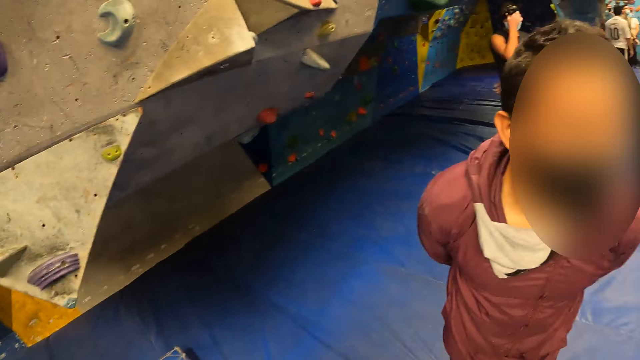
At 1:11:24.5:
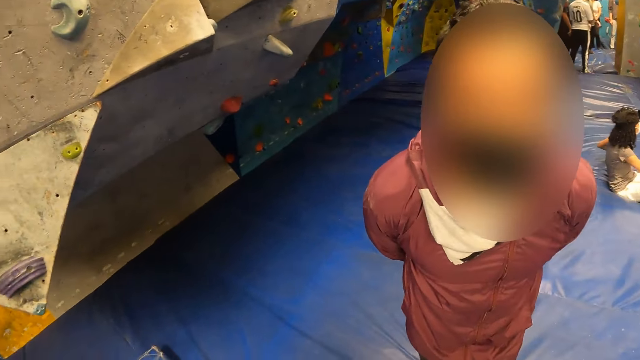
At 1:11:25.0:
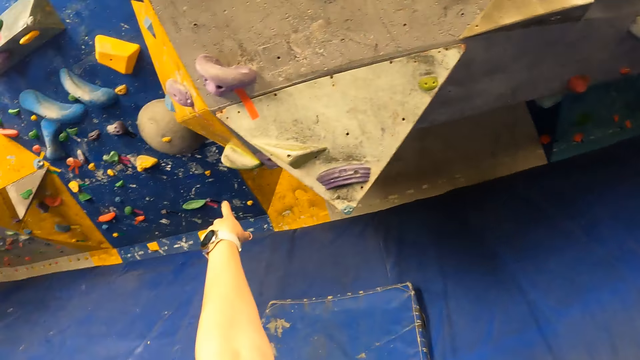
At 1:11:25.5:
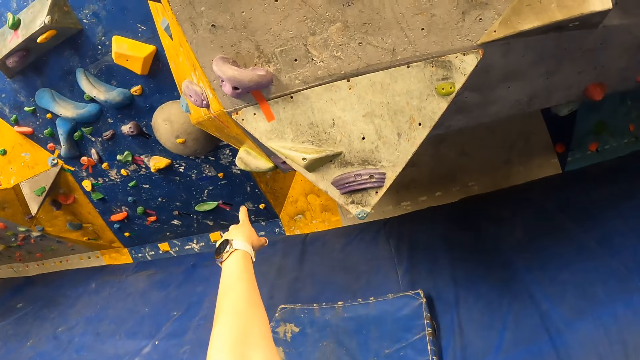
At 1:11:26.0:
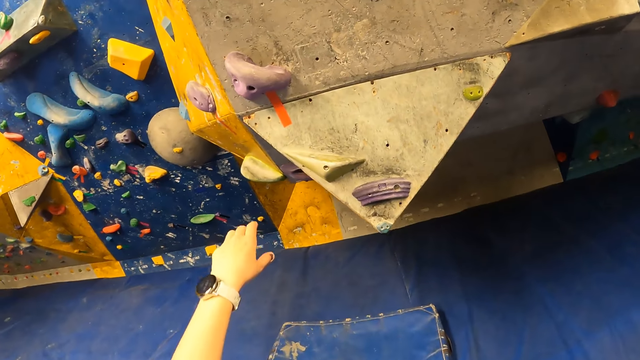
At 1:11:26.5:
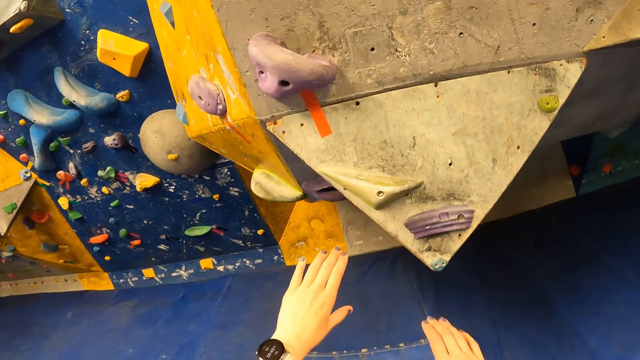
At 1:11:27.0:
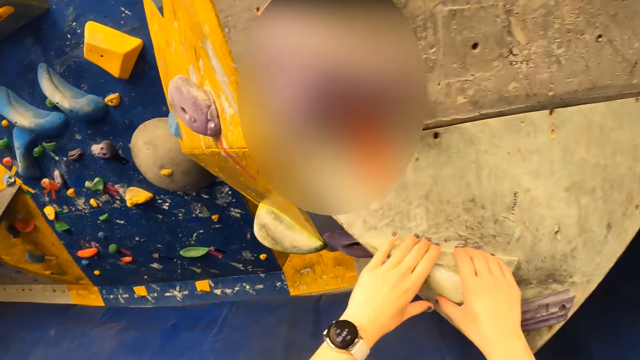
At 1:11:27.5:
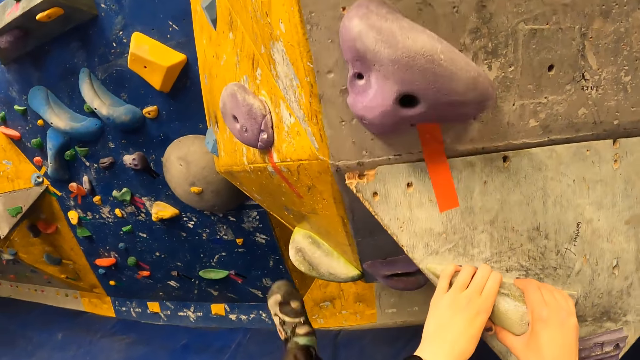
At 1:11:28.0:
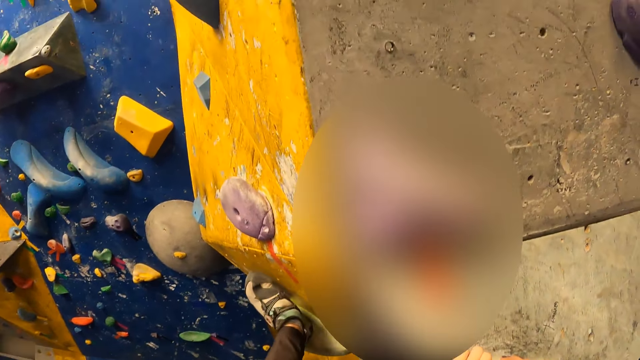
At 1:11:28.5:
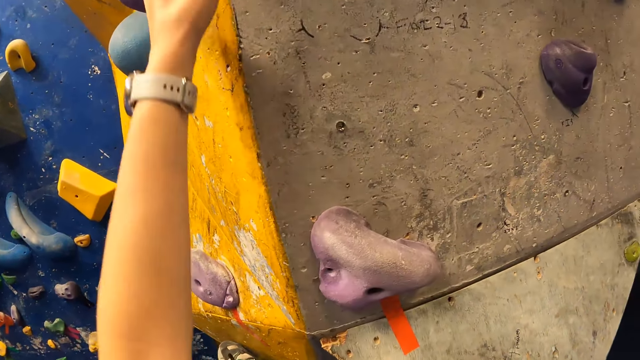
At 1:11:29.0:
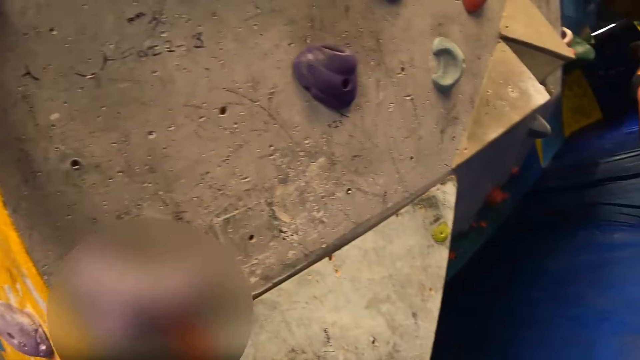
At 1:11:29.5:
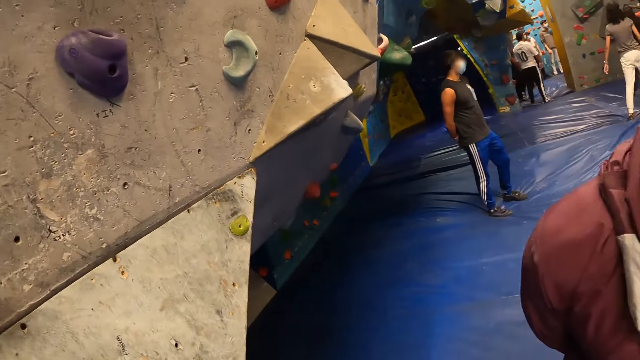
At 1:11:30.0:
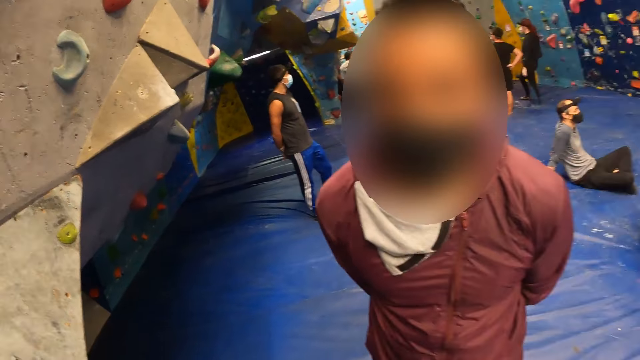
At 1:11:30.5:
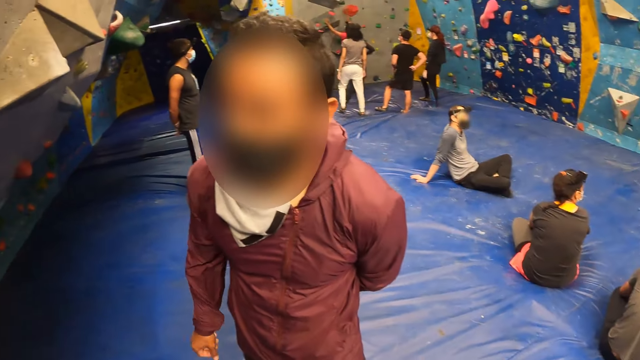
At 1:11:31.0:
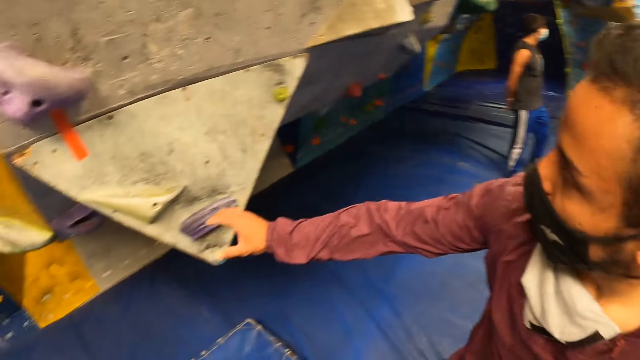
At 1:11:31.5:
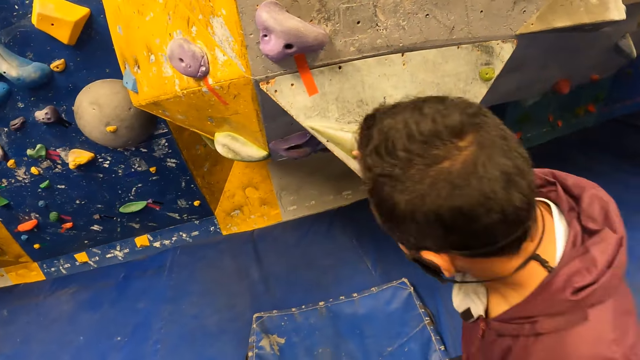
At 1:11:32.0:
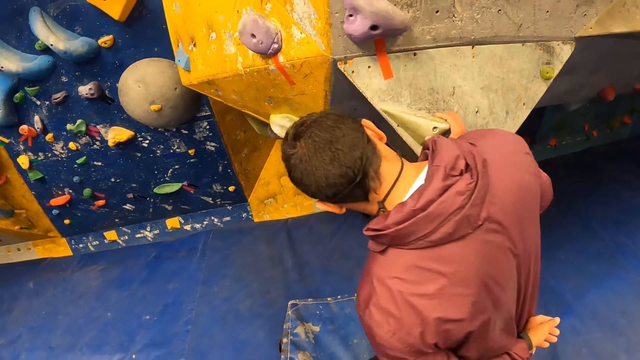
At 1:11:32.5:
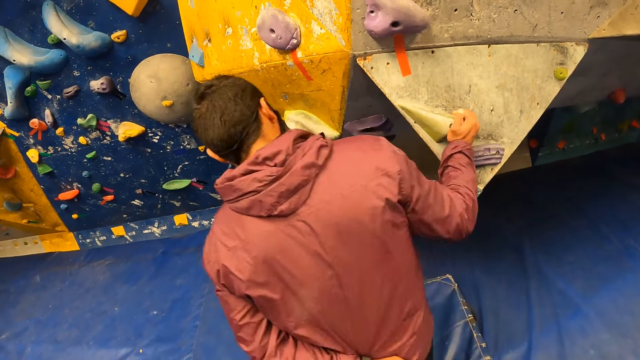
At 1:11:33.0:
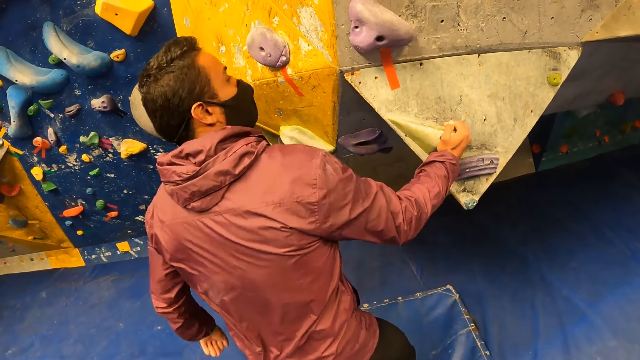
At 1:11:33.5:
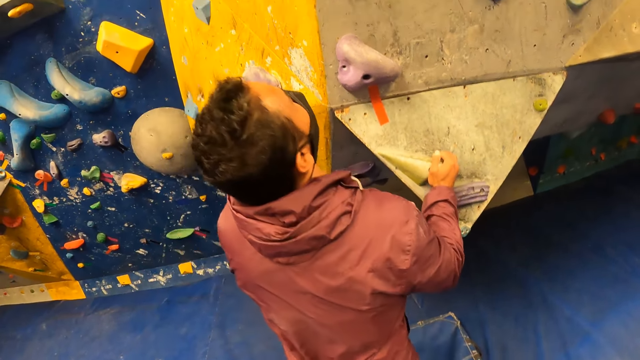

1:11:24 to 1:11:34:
The camera wearer points at the climbing wall with her left hand. She climbs the climbing wall with both hands. A man holds the climbing wall with his right hand.

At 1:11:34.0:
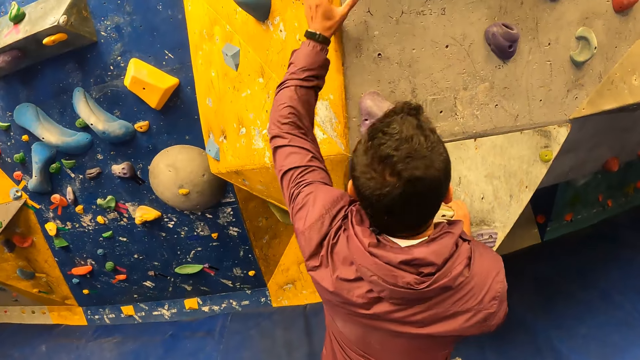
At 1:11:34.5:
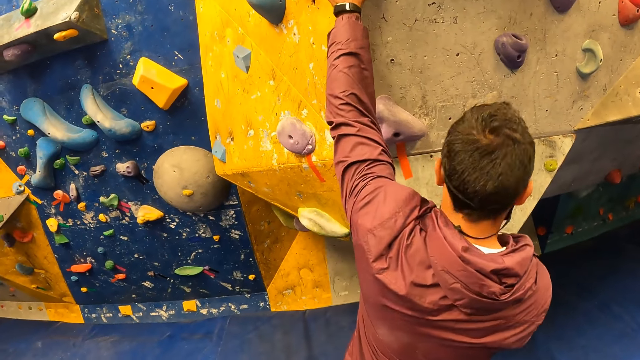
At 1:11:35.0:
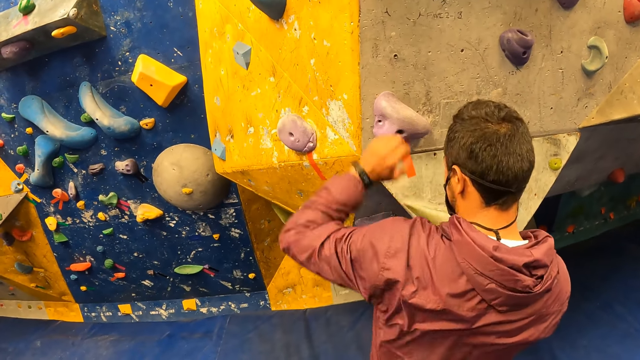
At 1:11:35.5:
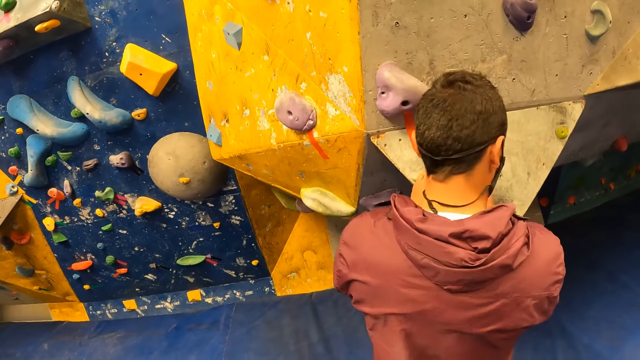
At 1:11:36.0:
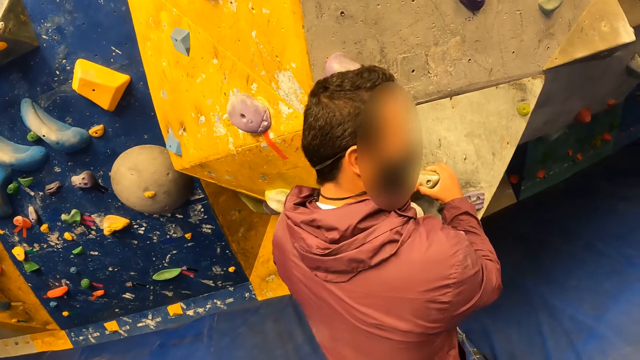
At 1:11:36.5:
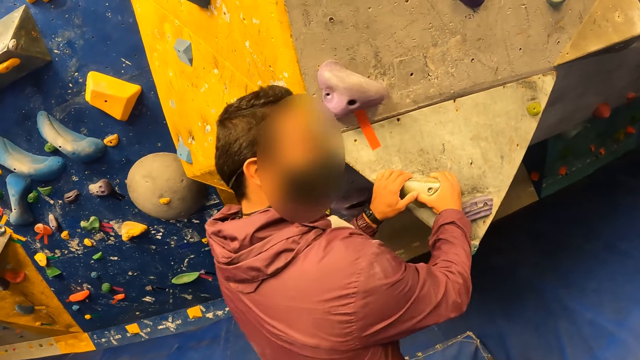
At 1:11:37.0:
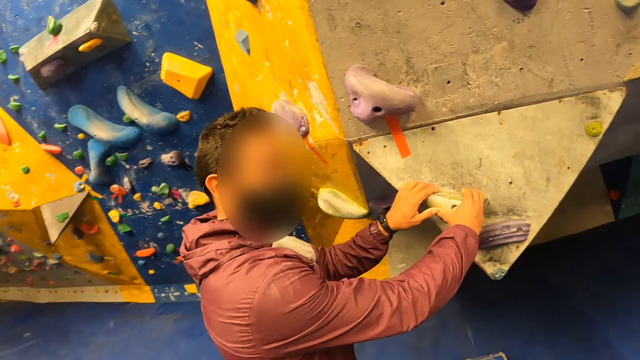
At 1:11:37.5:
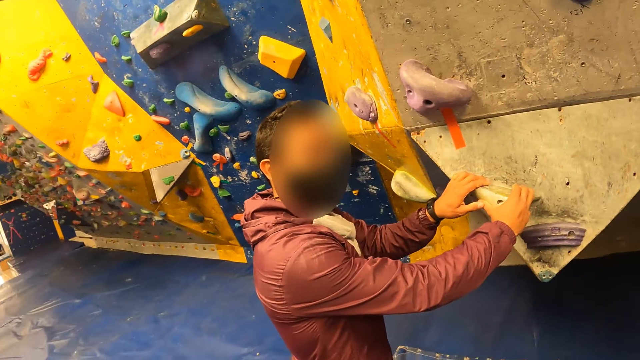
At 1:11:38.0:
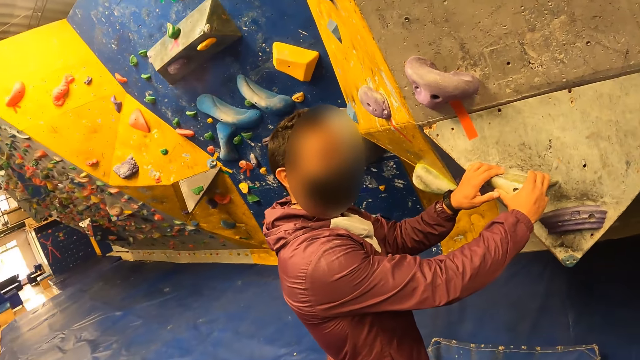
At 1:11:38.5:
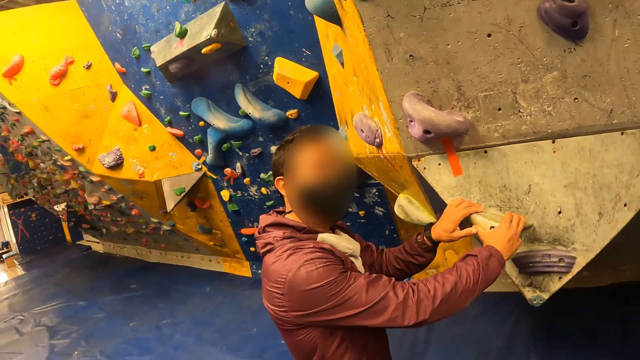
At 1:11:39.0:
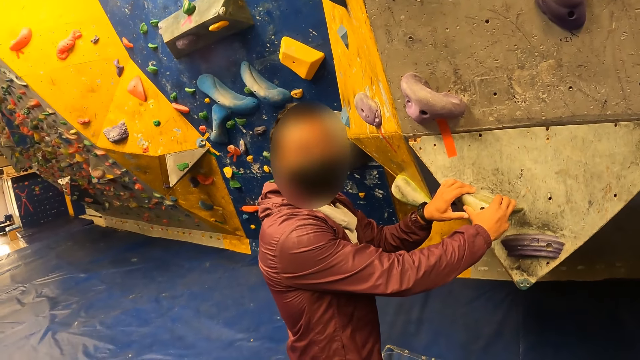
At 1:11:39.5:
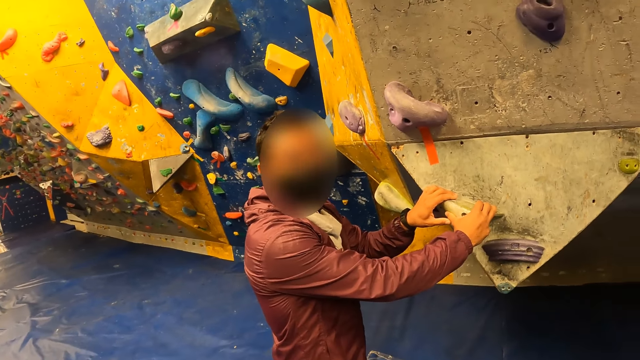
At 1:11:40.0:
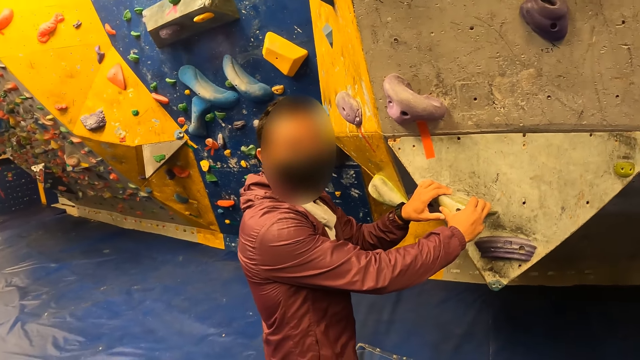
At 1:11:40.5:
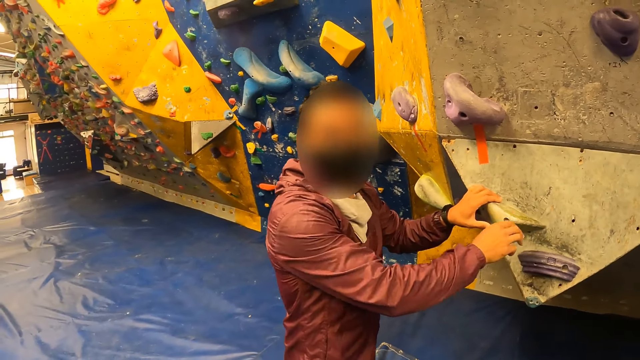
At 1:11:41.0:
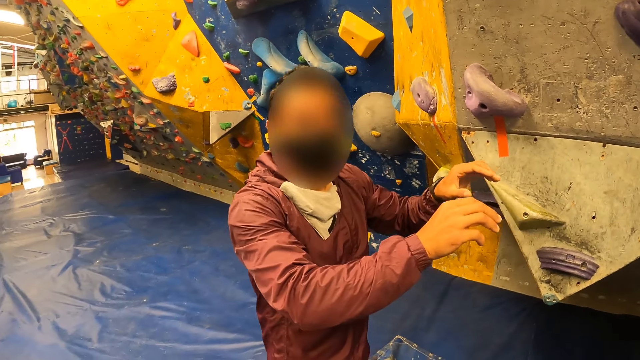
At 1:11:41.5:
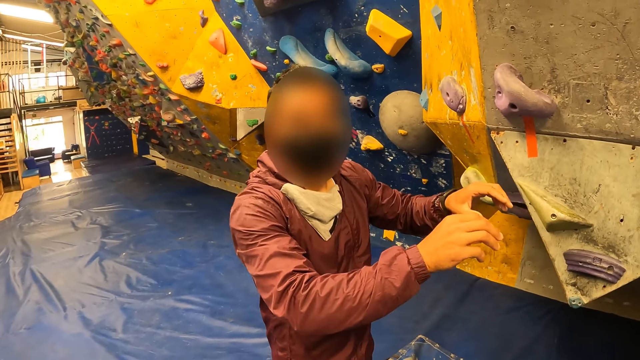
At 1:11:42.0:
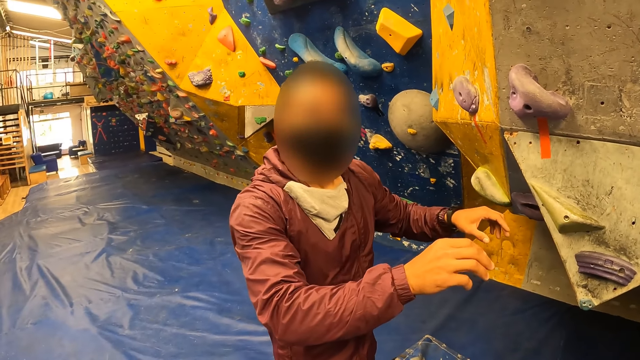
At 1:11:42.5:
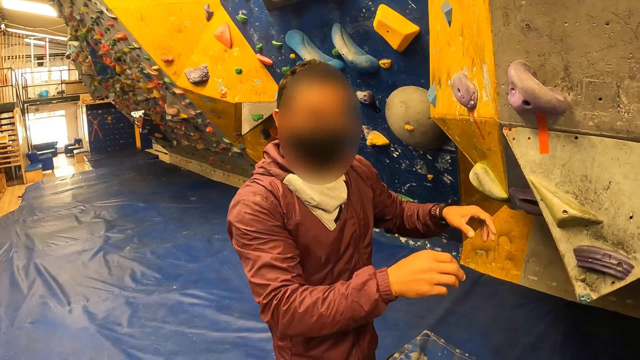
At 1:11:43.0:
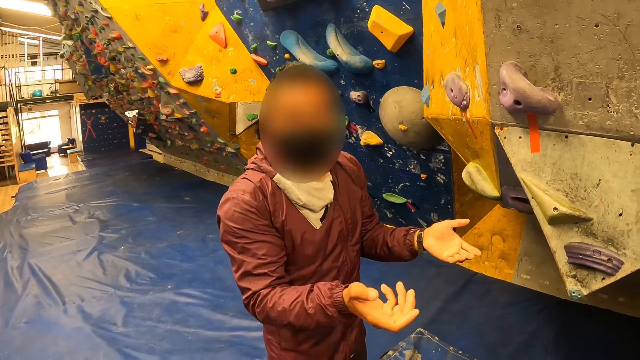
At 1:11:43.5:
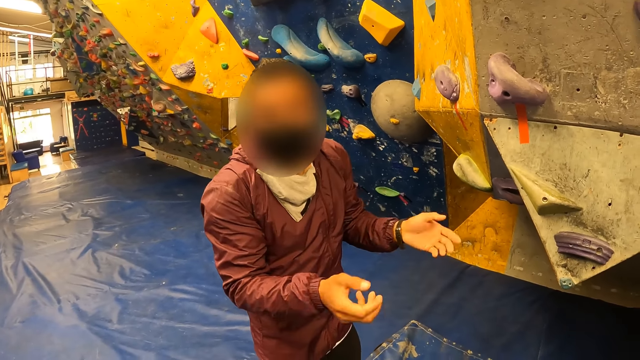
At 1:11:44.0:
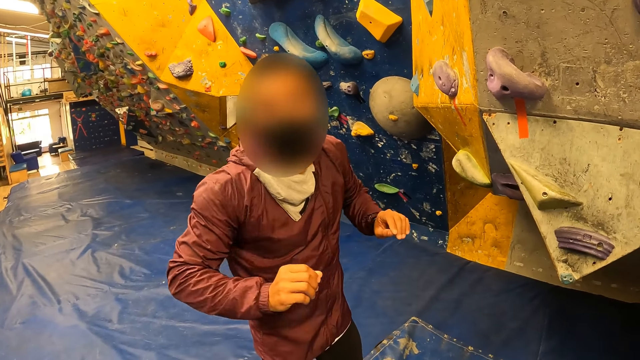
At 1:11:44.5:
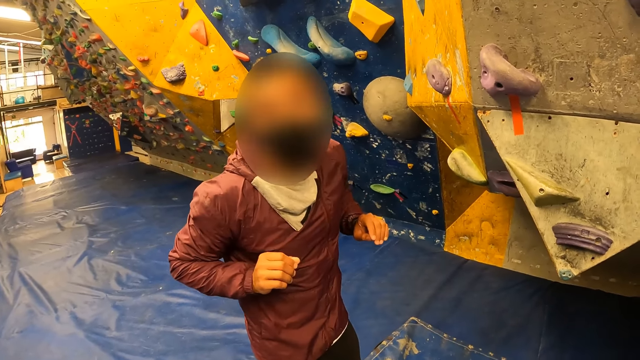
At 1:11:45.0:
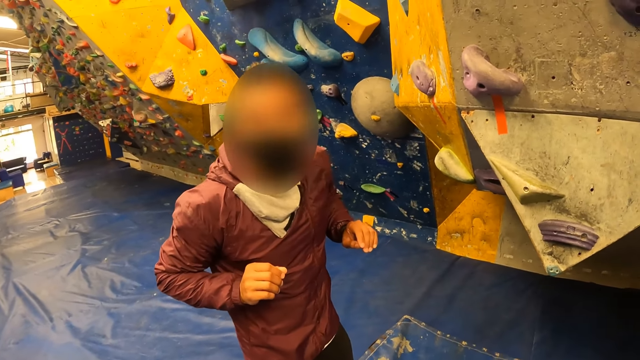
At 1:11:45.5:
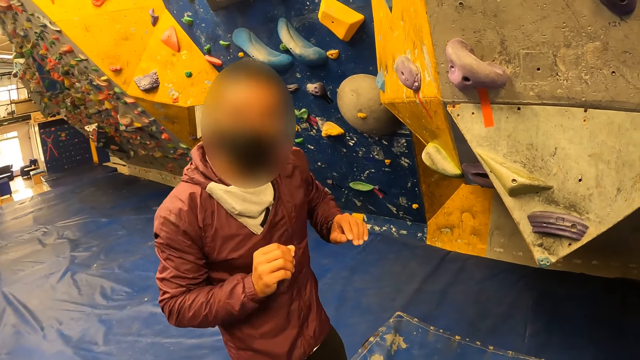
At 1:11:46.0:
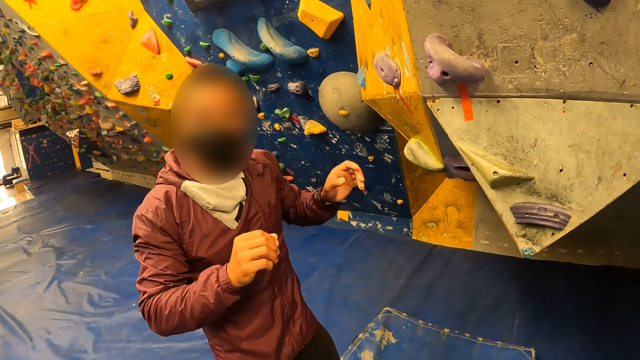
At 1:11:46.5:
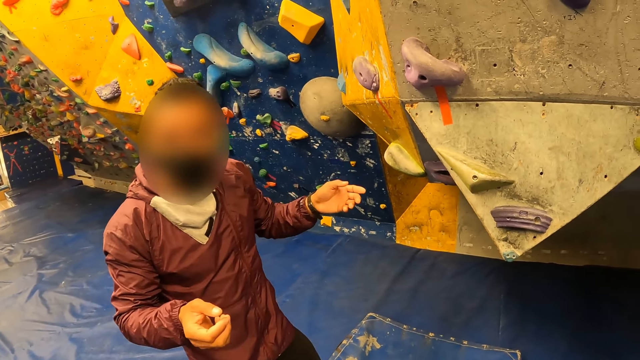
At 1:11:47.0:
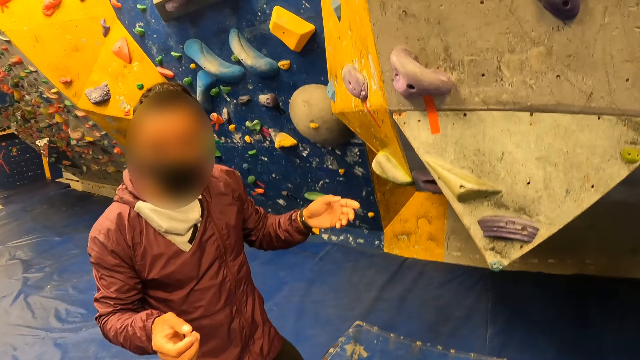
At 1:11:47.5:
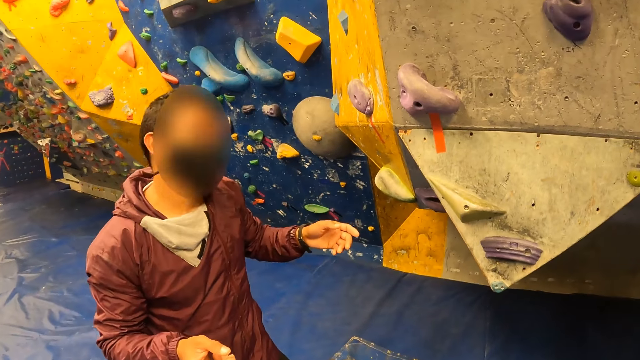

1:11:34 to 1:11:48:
The camera wearer looks at the man. The man holds the climbing wall with both hands. The man instructs the camera wearer. The man removes both hands from the climbing wall. The camera wearer talks to the man.
